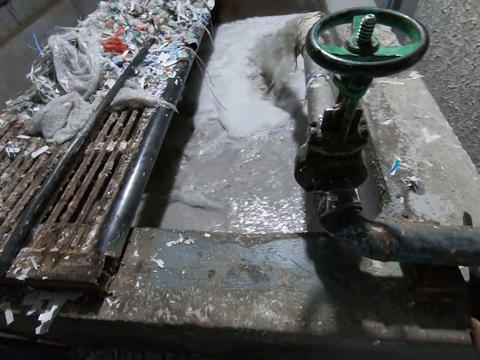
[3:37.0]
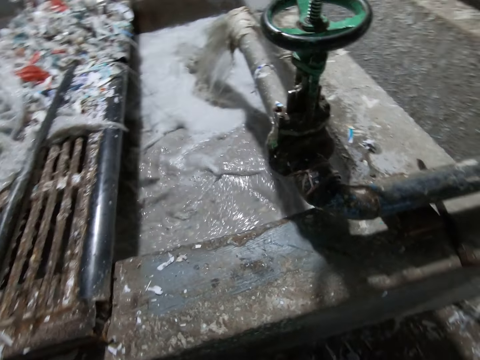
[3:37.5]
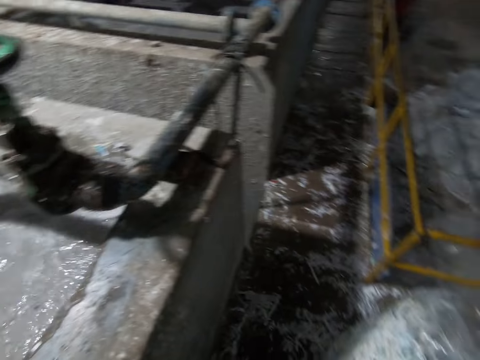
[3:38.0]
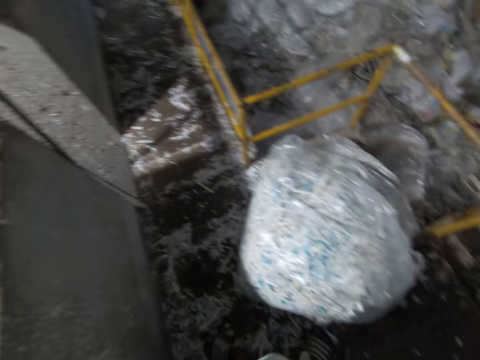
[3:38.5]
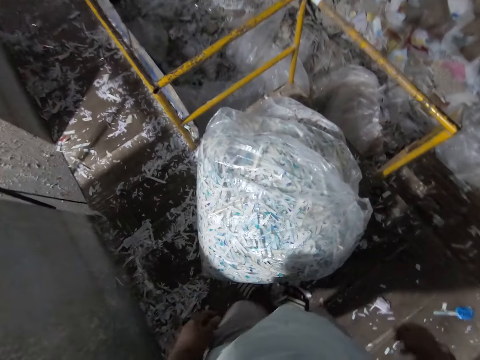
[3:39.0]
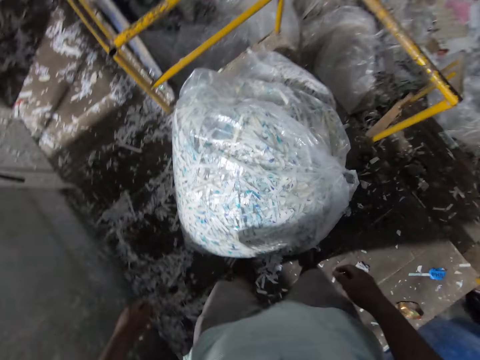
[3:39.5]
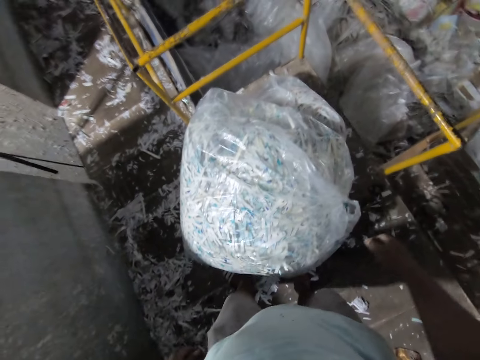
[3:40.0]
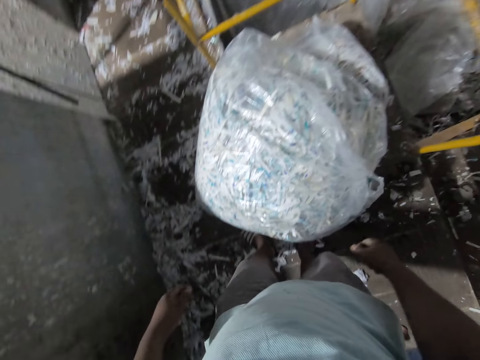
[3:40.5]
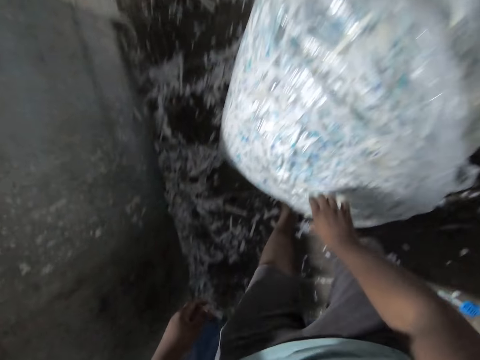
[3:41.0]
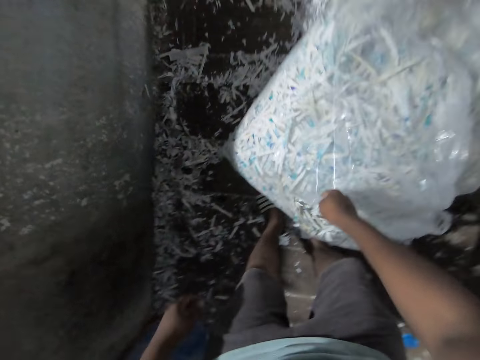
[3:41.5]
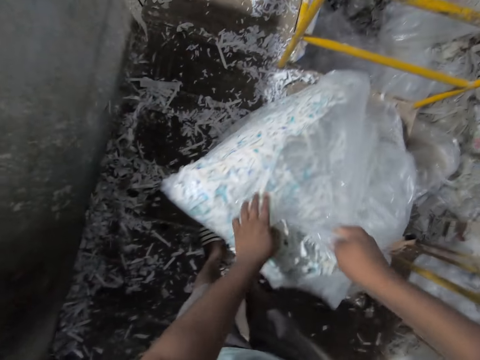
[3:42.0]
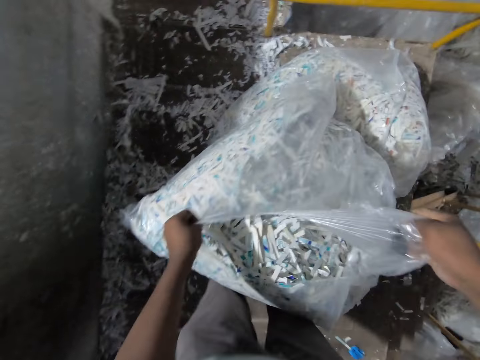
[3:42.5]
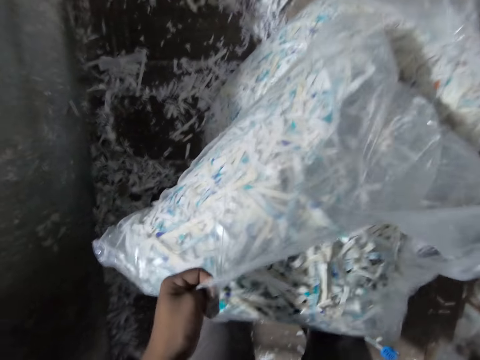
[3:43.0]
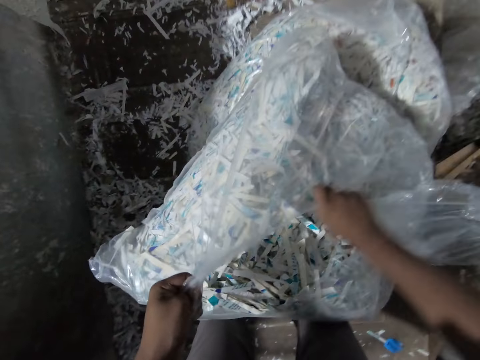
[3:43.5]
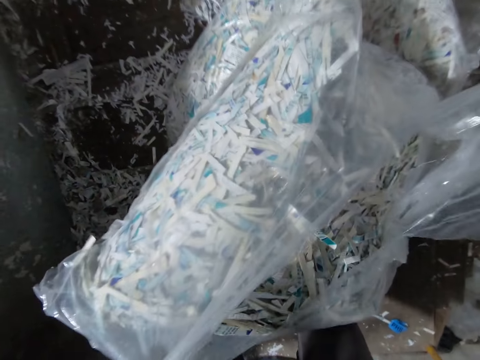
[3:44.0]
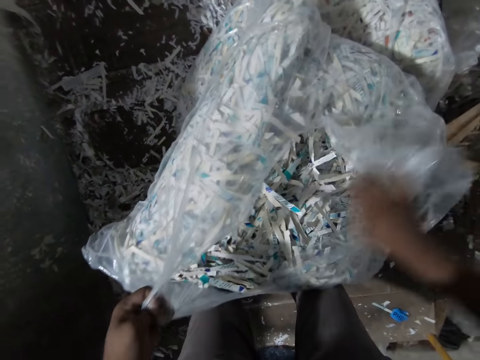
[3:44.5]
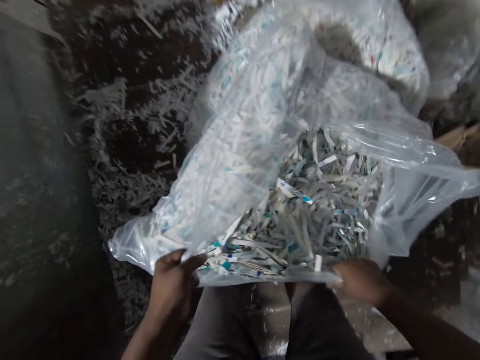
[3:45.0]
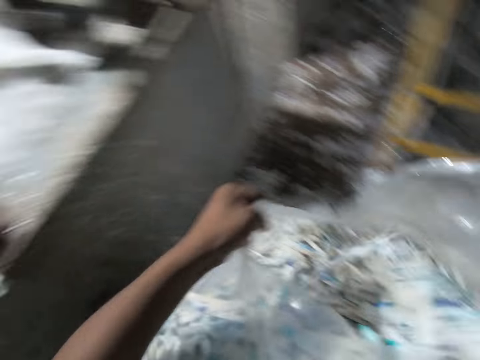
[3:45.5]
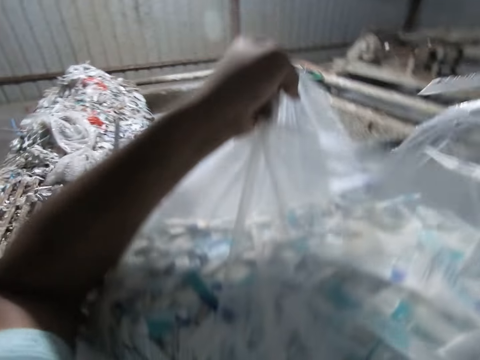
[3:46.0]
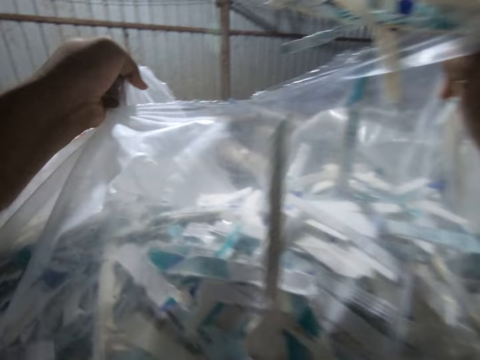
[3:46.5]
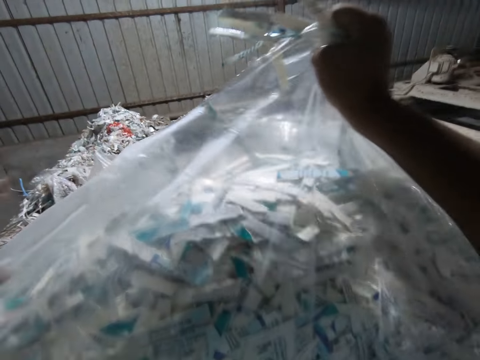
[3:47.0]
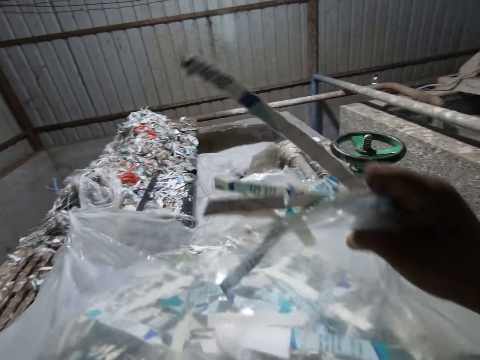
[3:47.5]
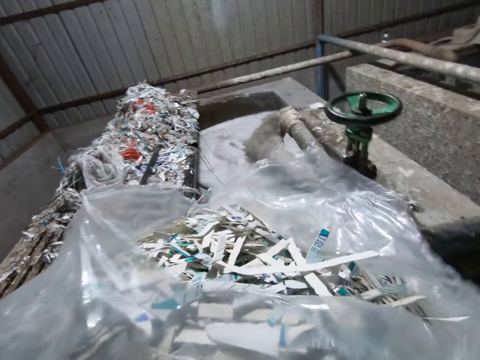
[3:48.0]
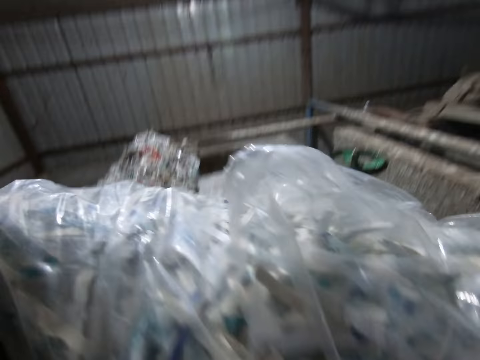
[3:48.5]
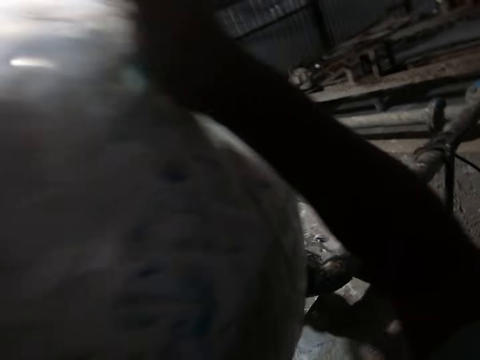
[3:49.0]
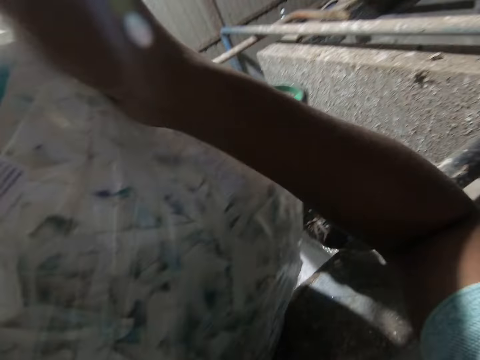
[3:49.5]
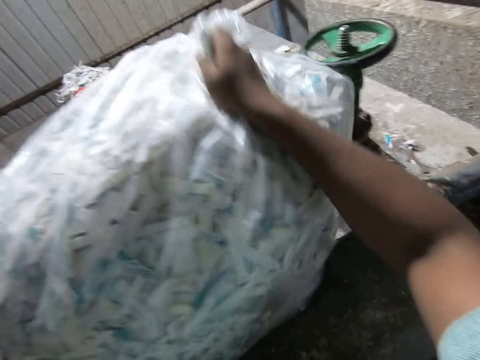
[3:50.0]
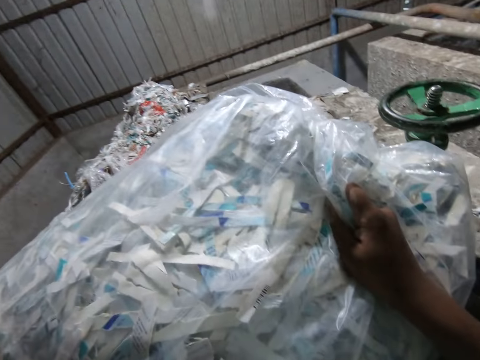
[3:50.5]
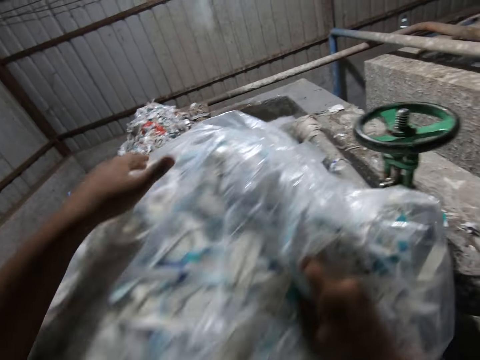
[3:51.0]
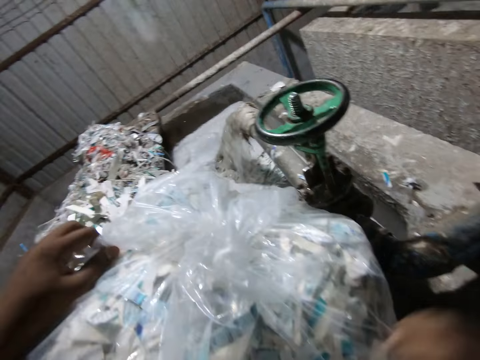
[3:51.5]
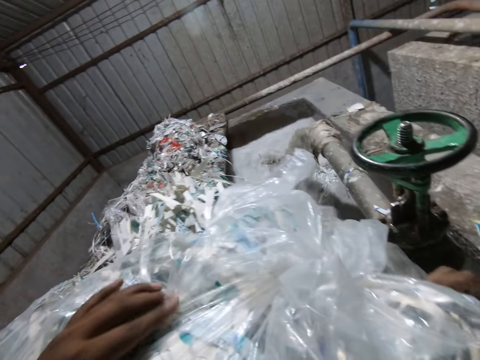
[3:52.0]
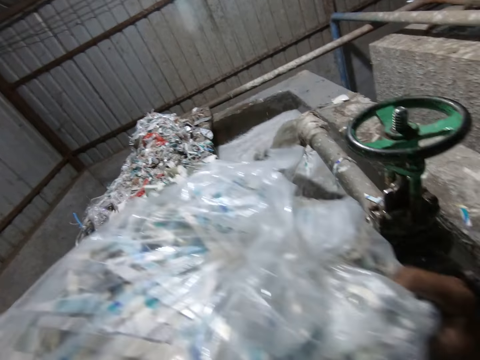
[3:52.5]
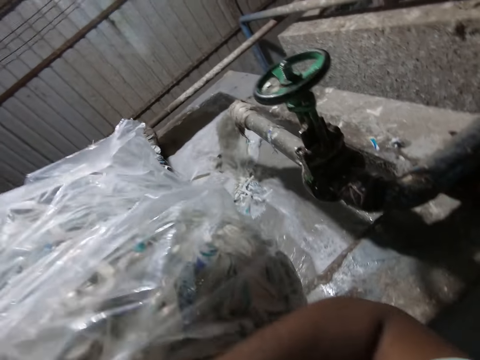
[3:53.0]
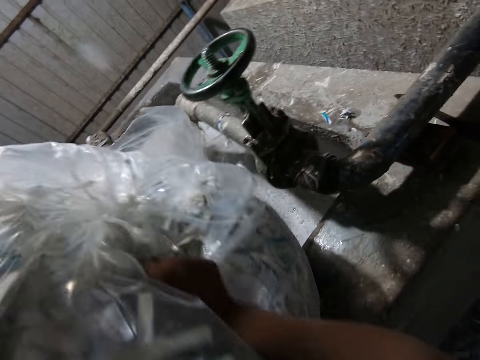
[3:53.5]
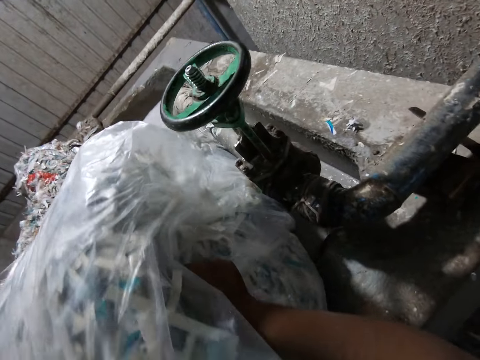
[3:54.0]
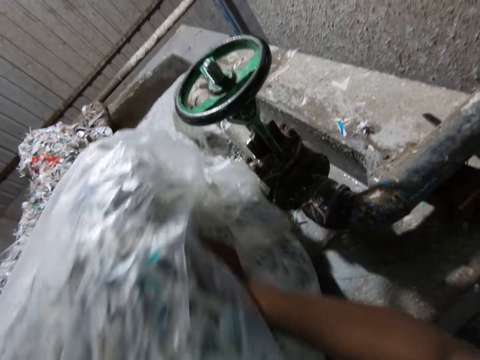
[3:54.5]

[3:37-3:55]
The camera wearer looks around. He bends. He lifts a bag of pieces of paper from the floor with his right hand. He holds the polythene paper. He tears open the bag of paper with his hands. He lifts the polythene paper. He places the papers on the concrete block. He pours the paper in the bag into the pit with his hands.

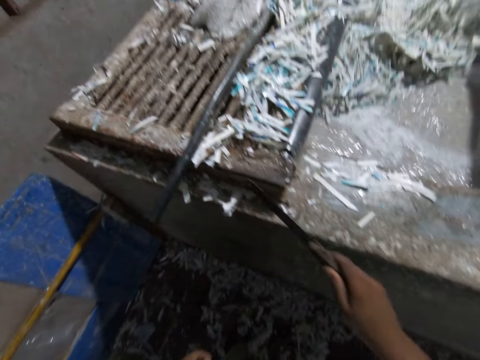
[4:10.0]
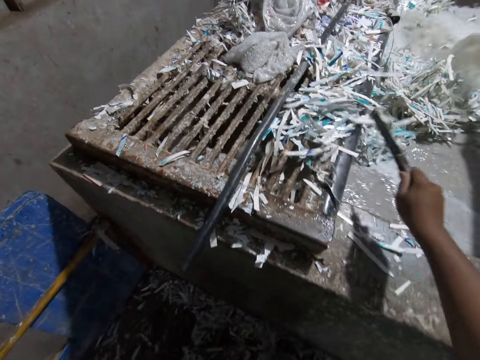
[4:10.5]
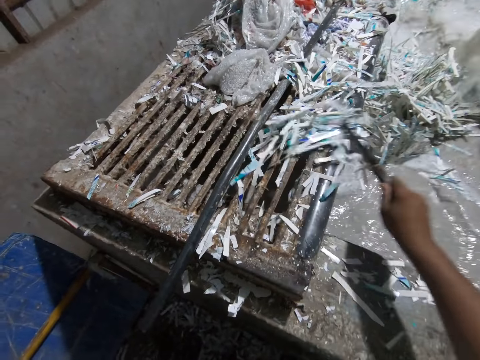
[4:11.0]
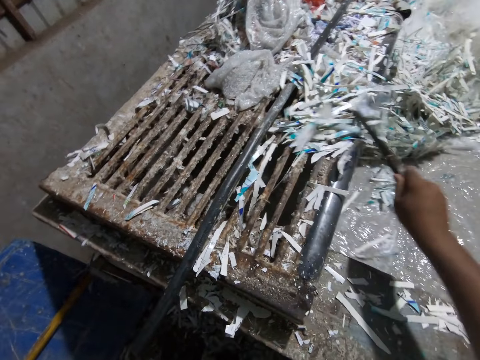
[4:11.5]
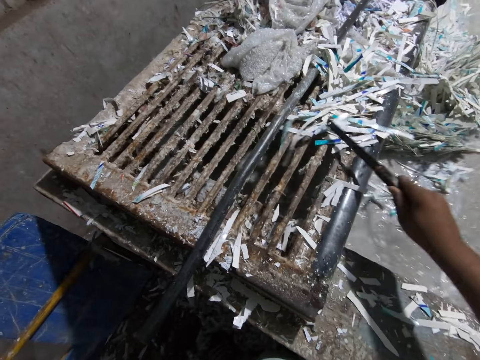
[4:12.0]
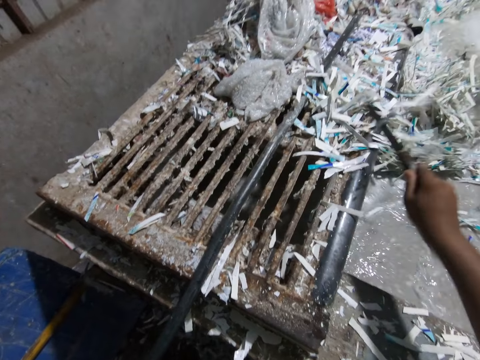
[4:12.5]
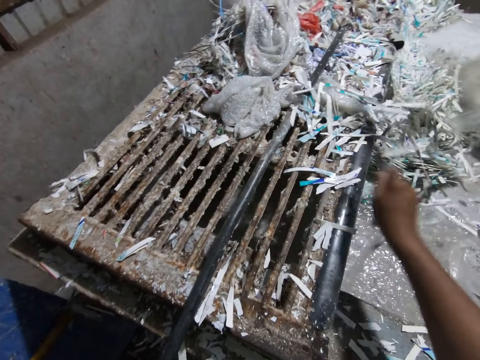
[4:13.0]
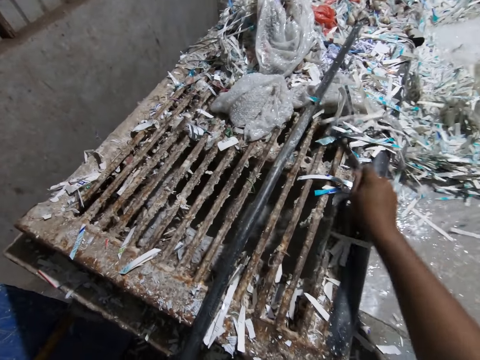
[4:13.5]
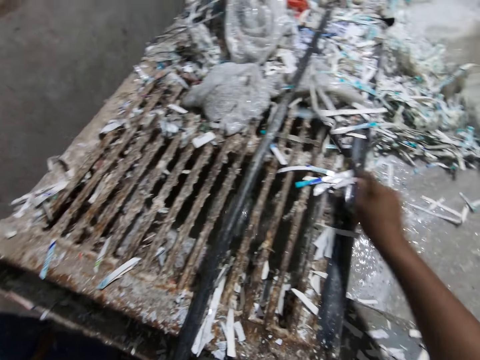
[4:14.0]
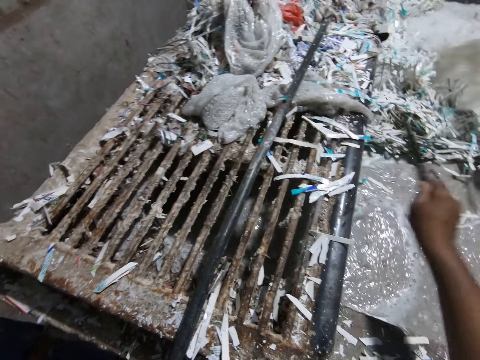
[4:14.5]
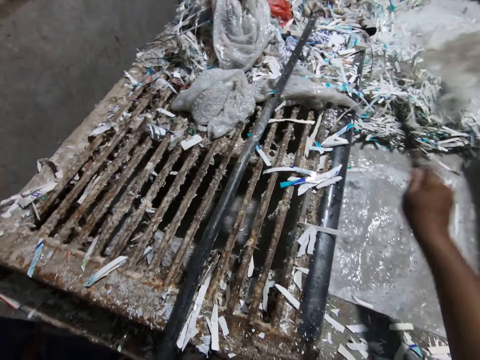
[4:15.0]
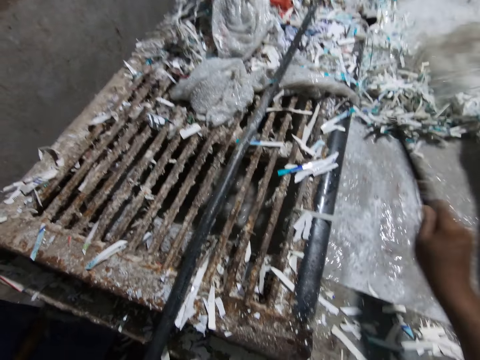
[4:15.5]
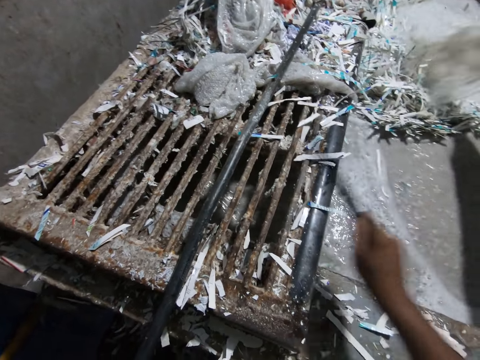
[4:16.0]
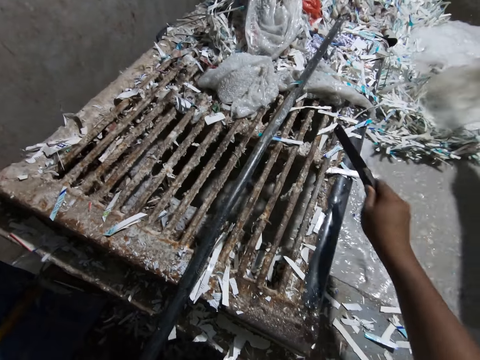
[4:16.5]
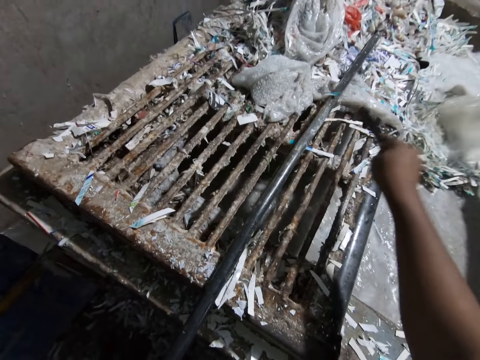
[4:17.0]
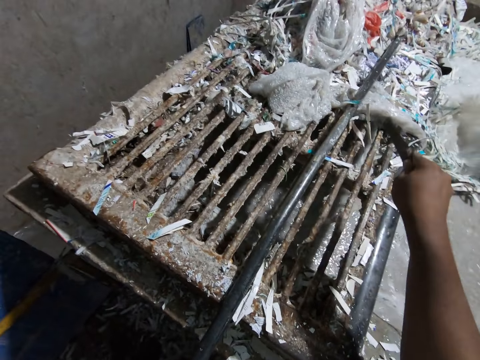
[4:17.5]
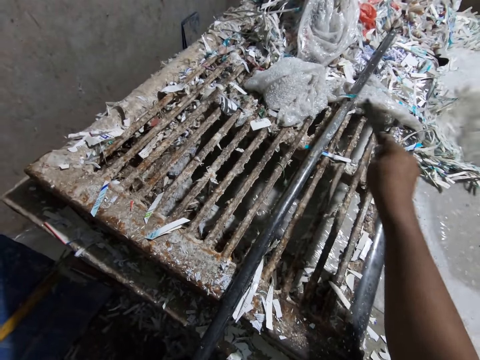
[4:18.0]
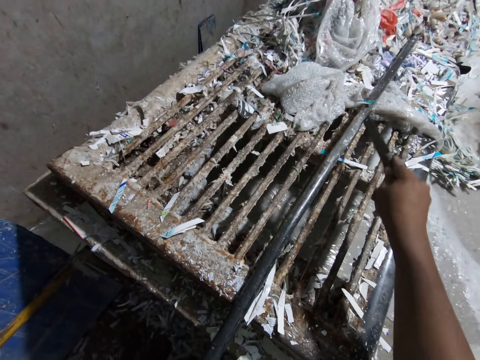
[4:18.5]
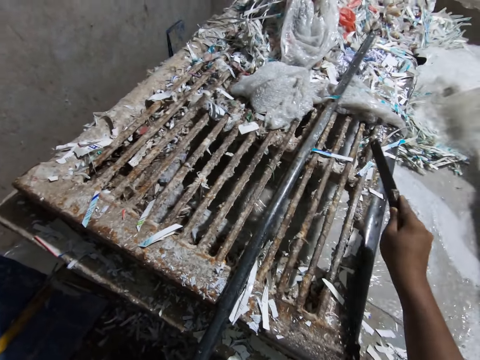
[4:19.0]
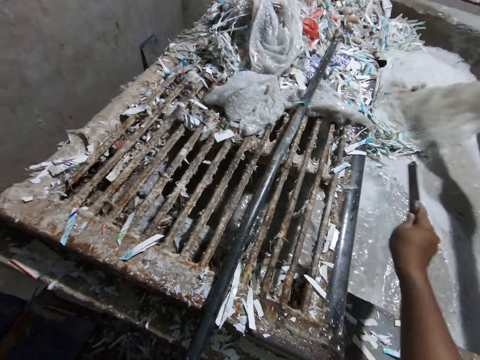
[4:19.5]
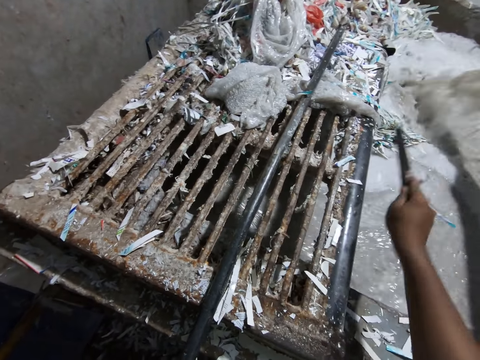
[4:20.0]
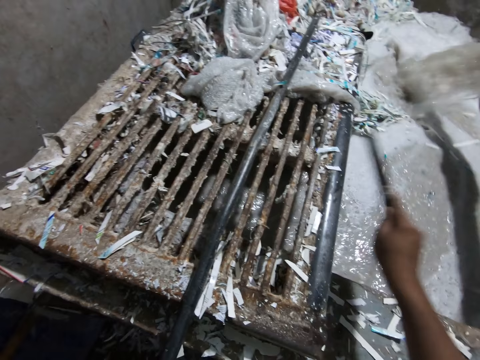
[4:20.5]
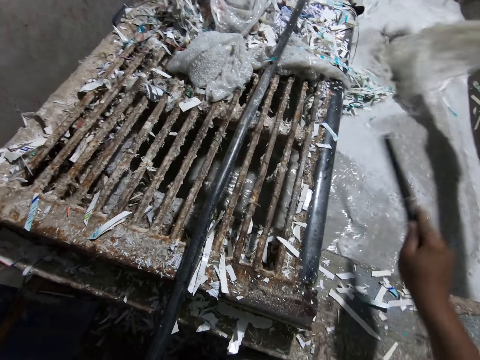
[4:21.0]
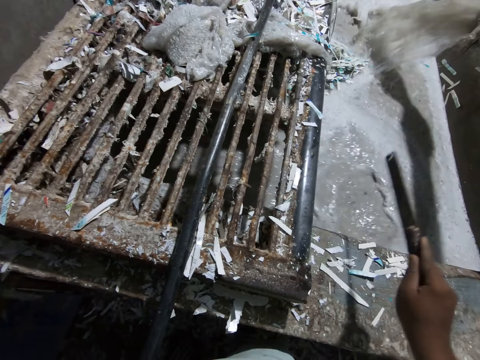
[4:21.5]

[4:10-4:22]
The camera wearer moves back. He moves the pieces of paper on the pit into the pit with the knife in his right hand.
